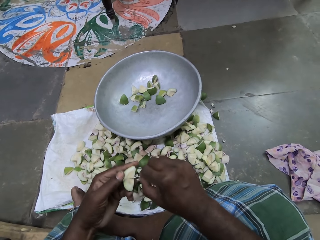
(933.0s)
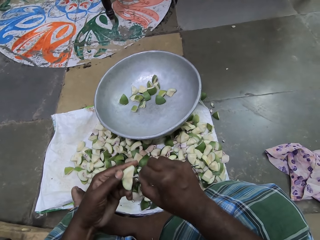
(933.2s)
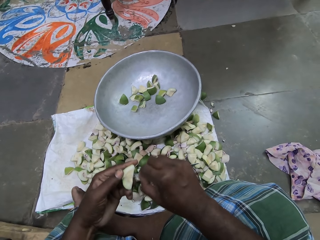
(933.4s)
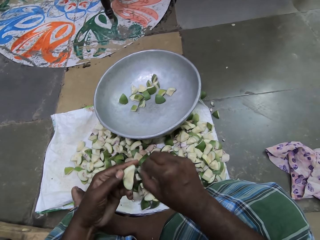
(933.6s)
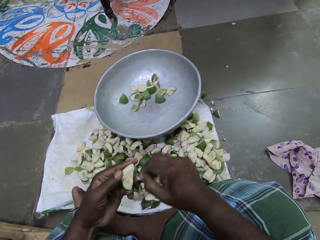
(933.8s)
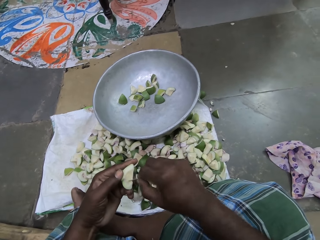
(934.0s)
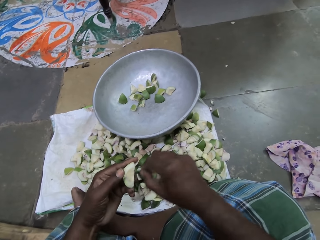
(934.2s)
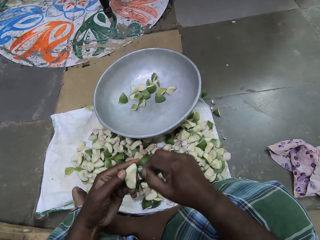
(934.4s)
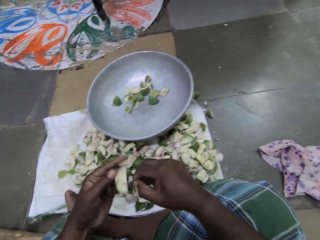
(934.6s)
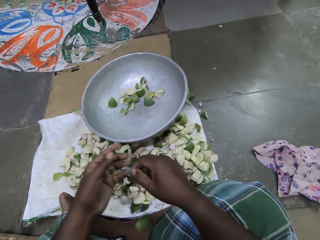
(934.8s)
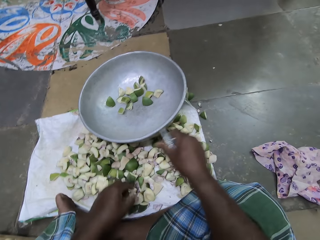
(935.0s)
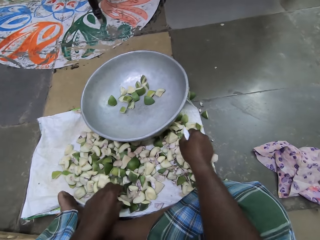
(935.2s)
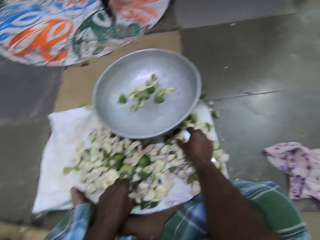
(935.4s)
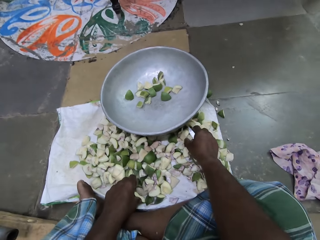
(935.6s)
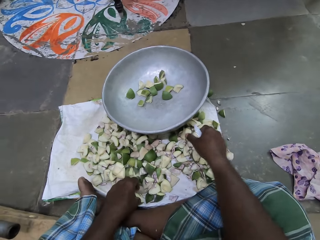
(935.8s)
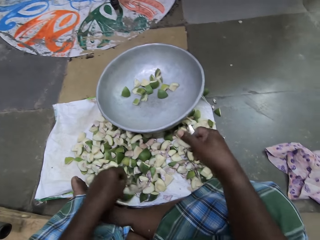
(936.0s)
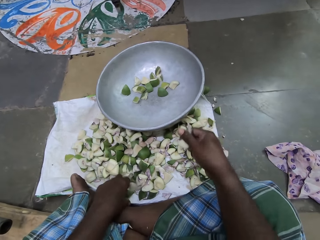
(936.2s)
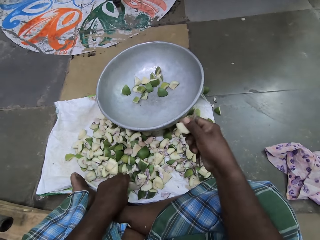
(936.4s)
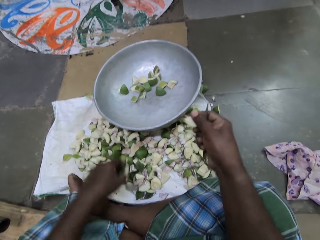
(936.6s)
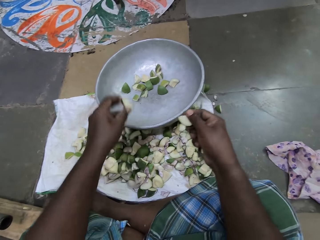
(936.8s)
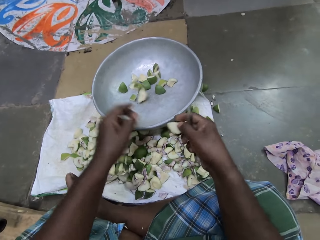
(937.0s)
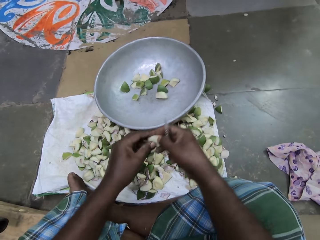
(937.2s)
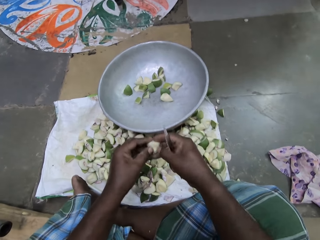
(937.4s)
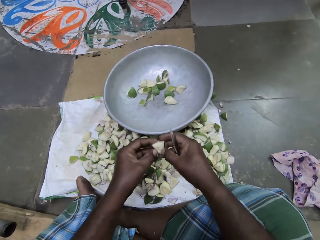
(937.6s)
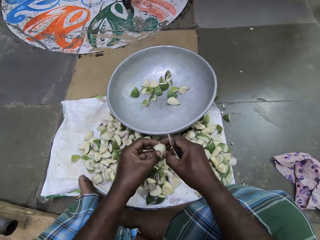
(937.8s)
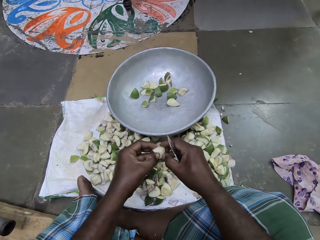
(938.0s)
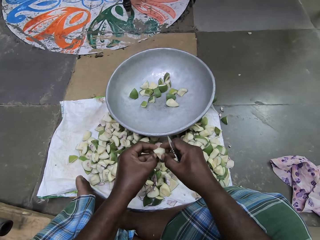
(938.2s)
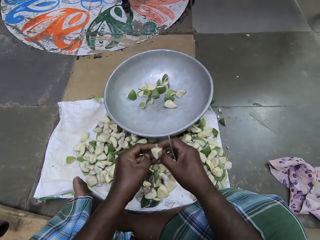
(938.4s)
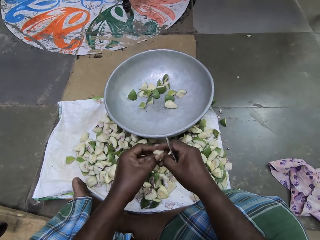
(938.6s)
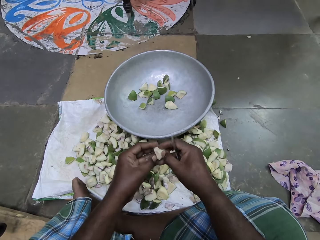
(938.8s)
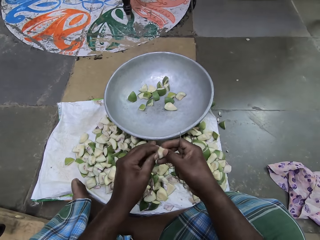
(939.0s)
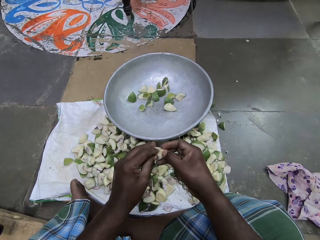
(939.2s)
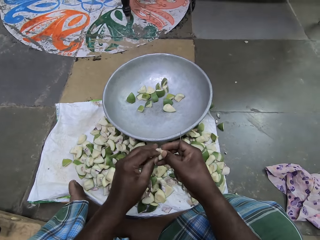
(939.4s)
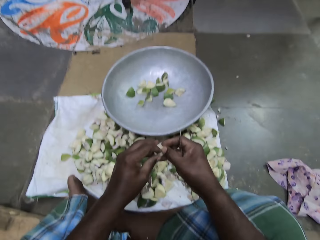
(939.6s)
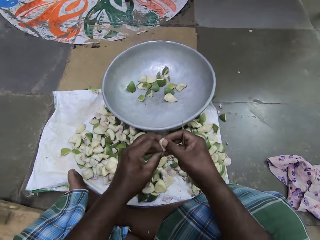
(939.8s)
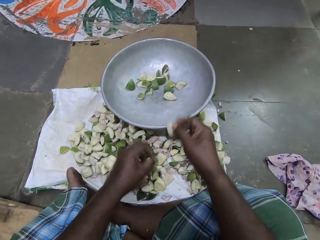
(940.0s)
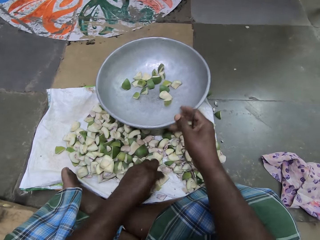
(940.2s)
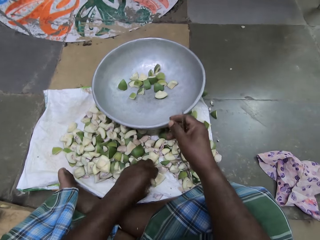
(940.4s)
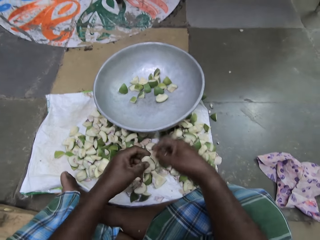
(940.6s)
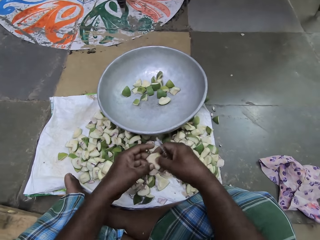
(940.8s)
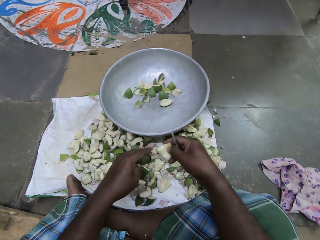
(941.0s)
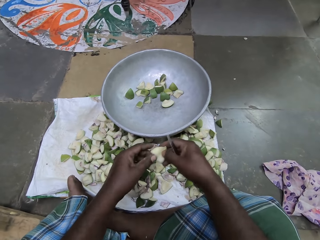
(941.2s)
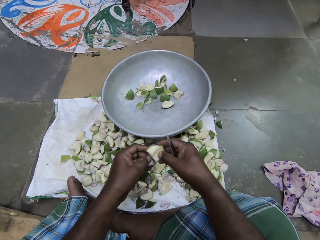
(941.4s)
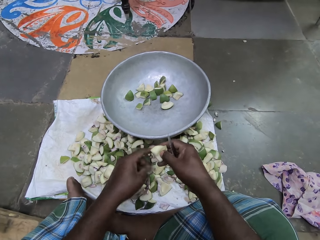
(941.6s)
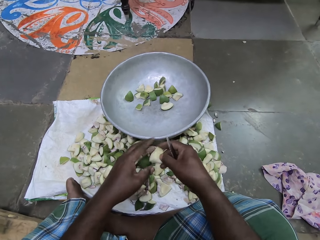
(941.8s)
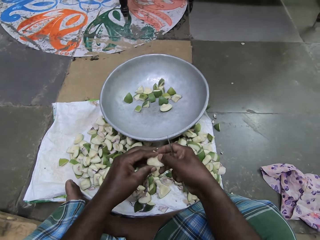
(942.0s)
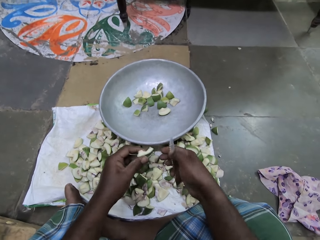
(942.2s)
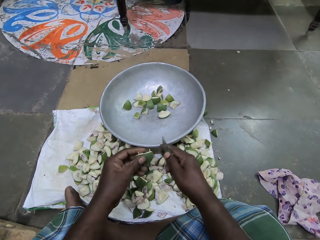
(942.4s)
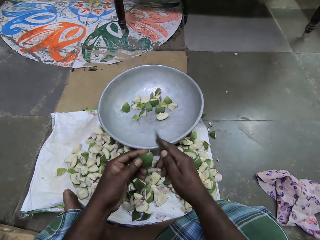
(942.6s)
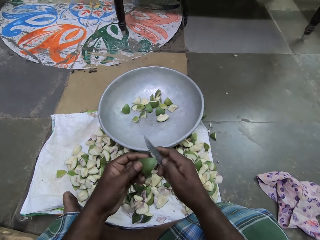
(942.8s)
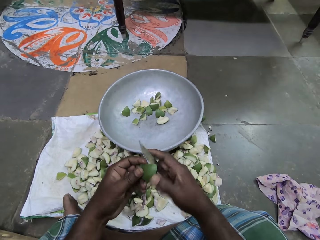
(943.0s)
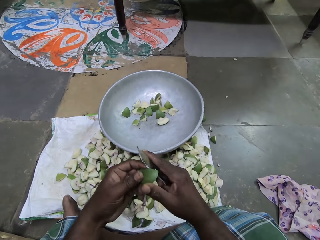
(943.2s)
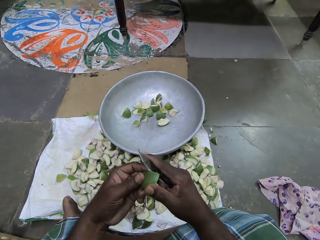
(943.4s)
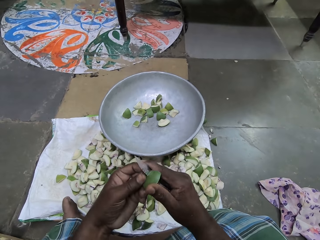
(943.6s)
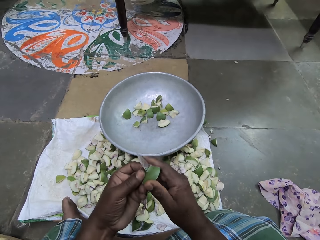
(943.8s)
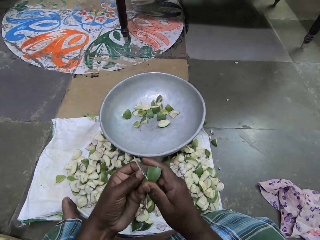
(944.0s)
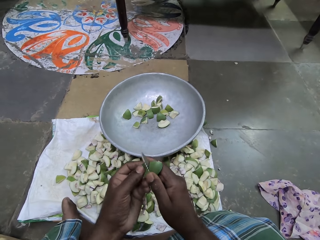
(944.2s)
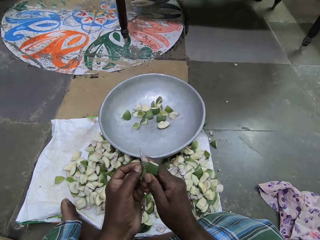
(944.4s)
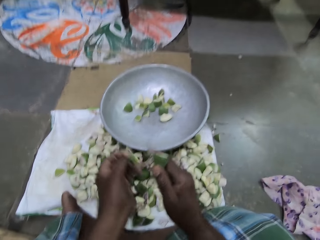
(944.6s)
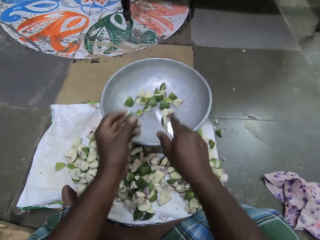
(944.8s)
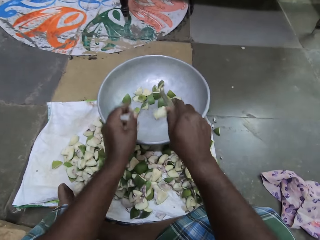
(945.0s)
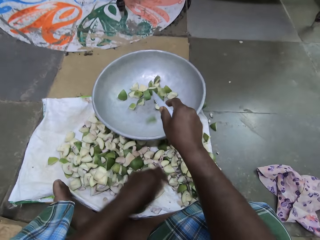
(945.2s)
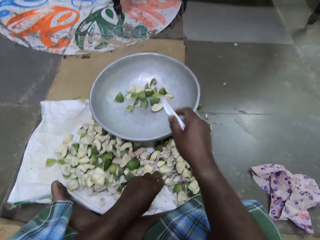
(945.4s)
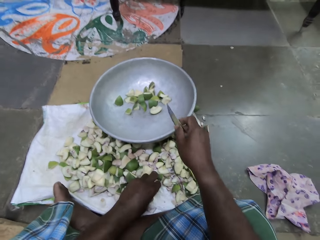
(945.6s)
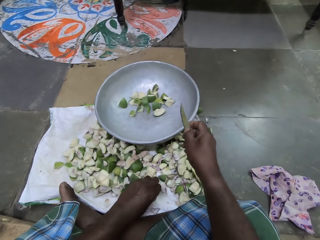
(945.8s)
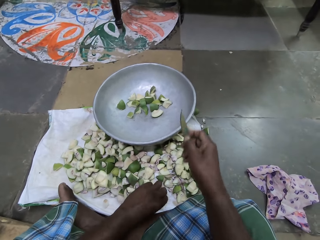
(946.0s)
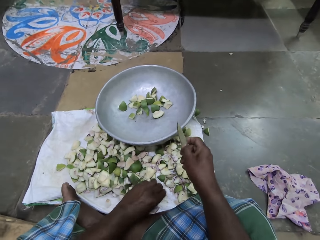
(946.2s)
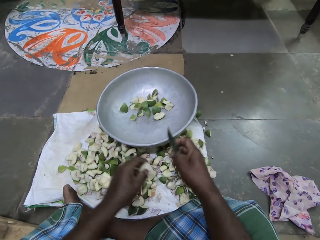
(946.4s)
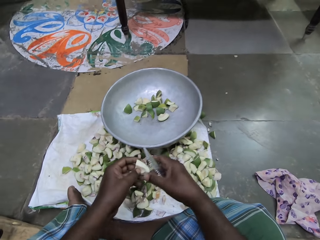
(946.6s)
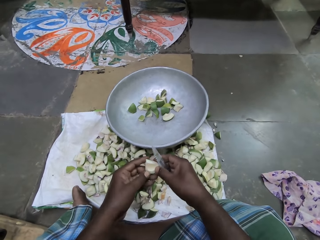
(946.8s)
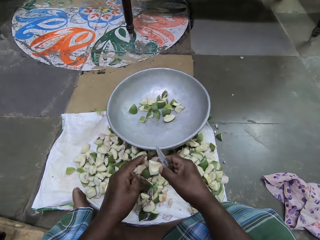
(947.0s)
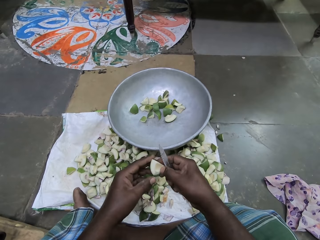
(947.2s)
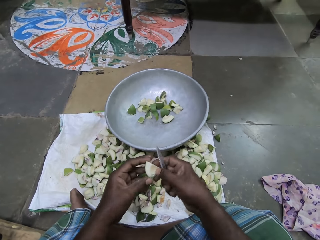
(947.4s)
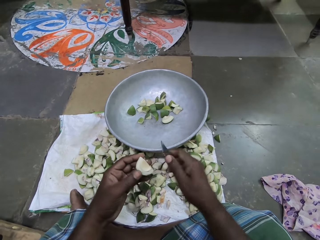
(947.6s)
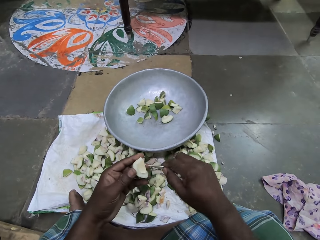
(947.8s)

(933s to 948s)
The camera wearer drops the piece of apple in her left hand on the floor. She picks a piece of apple from the sack on the floor with her right hand. She picks the piece of apple from the sack on the floor with her left hand. She drops the piece of apple in her left hand into the pan on the sack. She removes a seed from the piece of apple in her right hand with her left hand. She drops the piece of apple in her right hand into the pan on the sack. She picks a piece of apple from the sack on the floor with her left hand. She drops something in a pot. She passes the piece of apple in her left hand to her right hand. She turns something. She passes the piece of apple in her right hand to her left hand. She cuts the piece of apple in her left hand with the knife in her right hand. She drops a piece of apple in her left hand into the pan on the sack. She drops a piece of apple in her right hand into the pan on the sack. She picks a piece of apple from the sack on the floor with her left hand. She holds something. She passes the piece of apple in her left hand to her right hand.

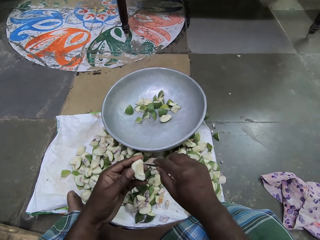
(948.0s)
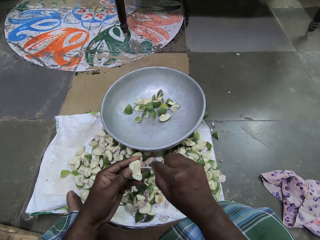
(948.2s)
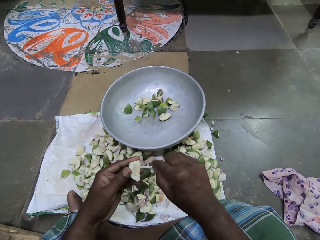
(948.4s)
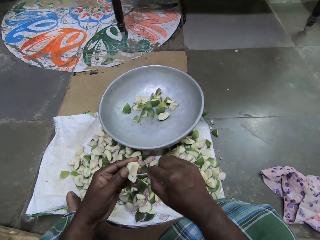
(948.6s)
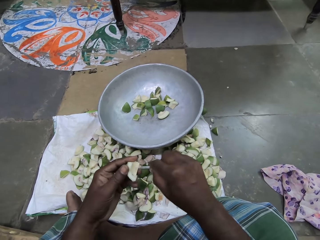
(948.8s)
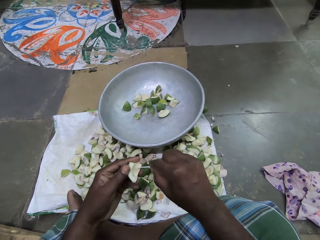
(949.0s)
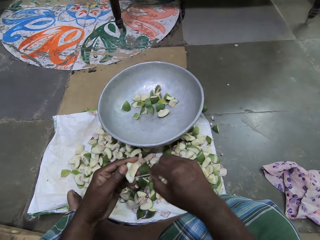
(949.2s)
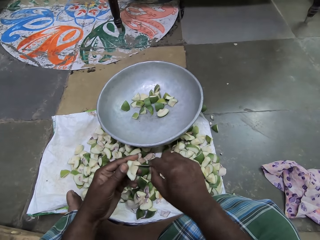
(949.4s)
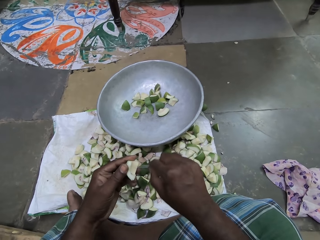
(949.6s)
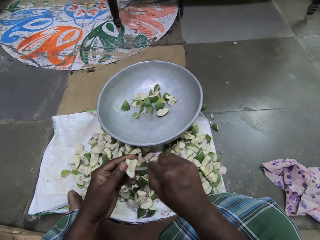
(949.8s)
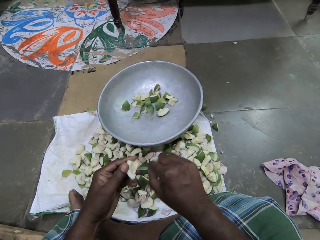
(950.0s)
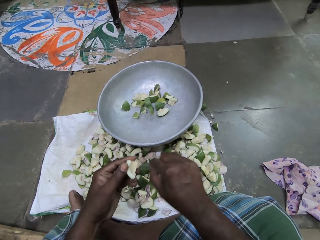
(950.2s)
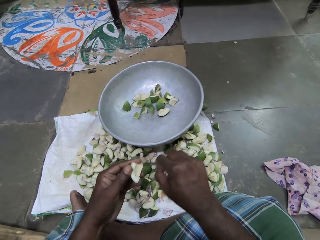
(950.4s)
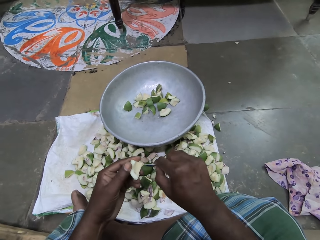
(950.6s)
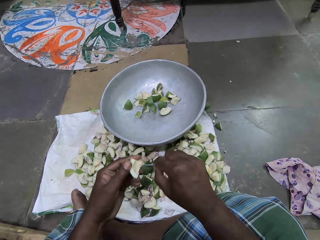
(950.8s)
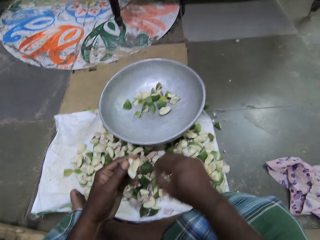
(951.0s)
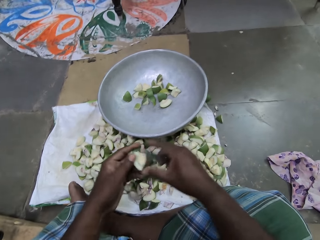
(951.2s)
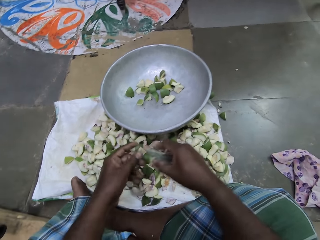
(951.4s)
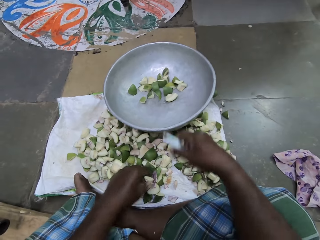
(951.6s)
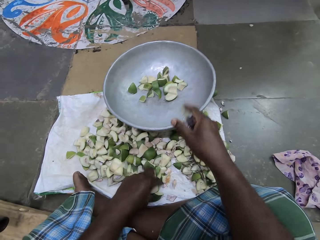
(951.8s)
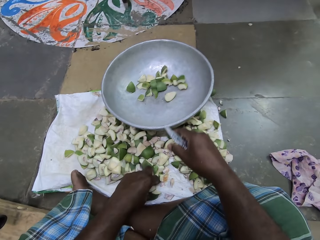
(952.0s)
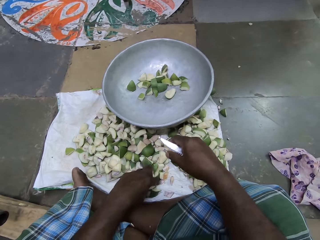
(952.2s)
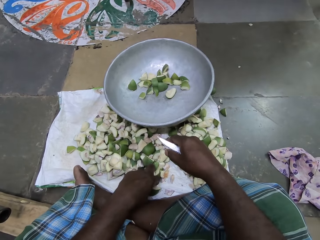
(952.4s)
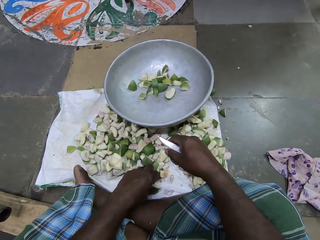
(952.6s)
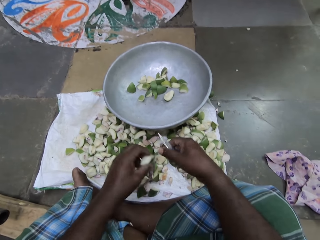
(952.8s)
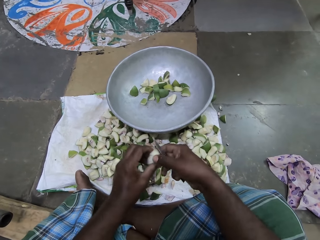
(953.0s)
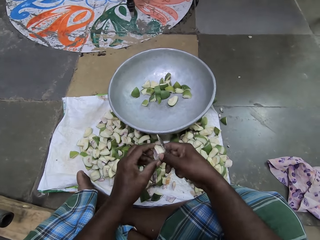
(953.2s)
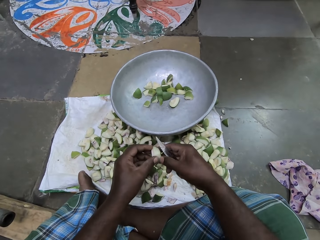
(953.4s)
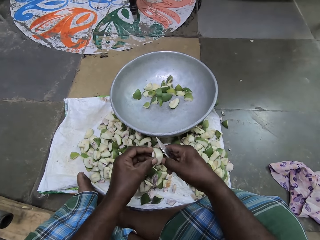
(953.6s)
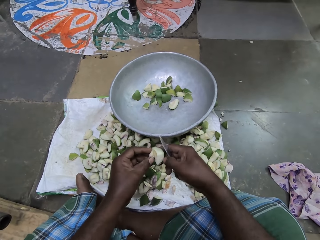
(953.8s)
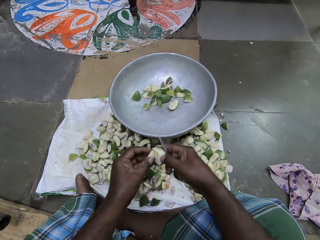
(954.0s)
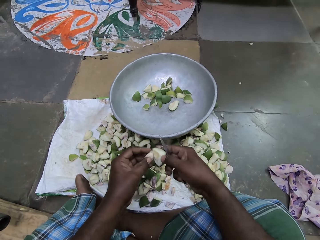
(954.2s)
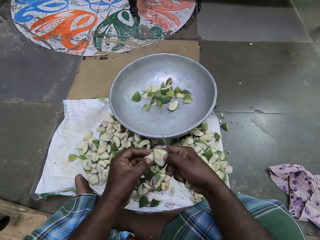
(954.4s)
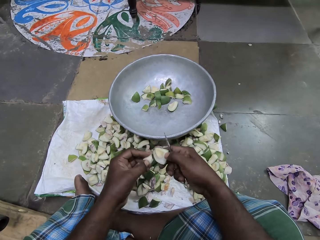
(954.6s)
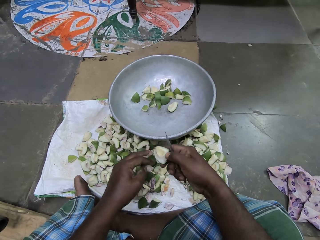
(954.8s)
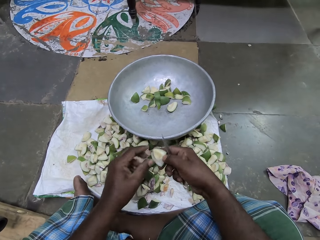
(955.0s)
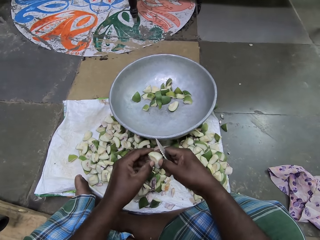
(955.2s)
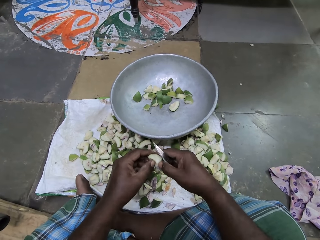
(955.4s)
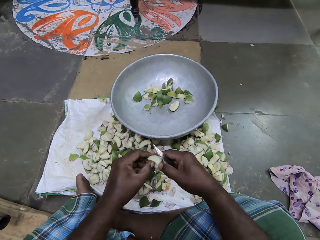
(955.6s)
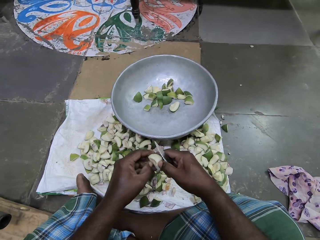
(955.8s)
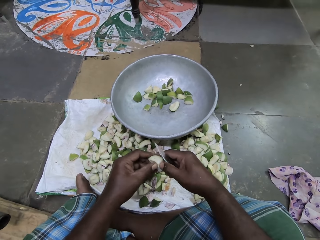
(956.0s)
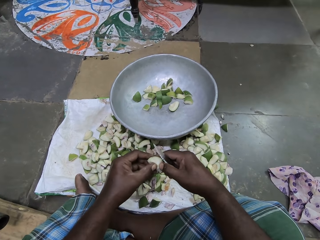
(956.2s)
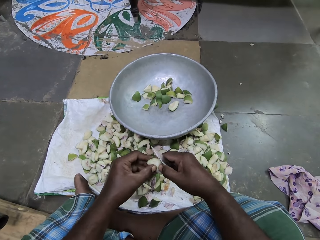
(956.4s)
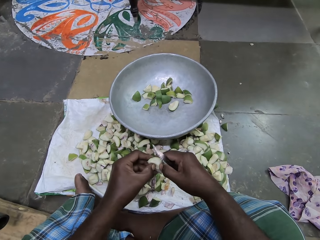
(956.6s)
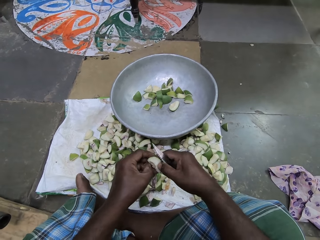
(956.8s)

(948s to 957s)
The camera wearer passes the piece of apple in her right hand to her left hand. She scrapes the piece of apple in her left hand with the knife in her right hand. She removes something. She passes the piece of apple in her left hand to her right hand. She drops the piece of apple in her right hand into the pan on the sack. She picks a piece of apple from the sack on the floor with her left hand. She passes the piece of apple in her left hand to her right hand. She removes a seed from the piece of apple in her right hand with her left hand. She drops something in the sack. She scrapes the piece of apple in her right hand with her left hand. She removes something with her hand.
